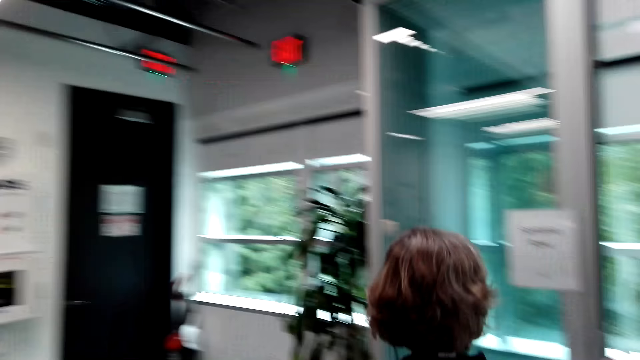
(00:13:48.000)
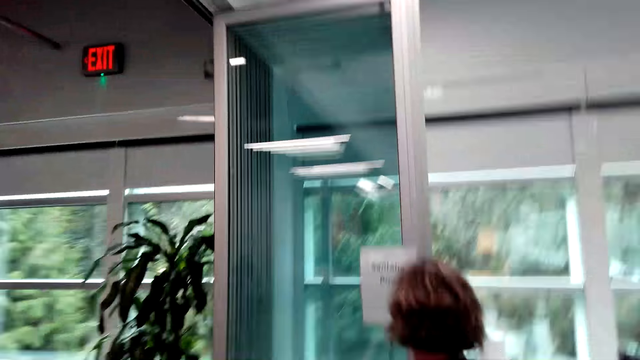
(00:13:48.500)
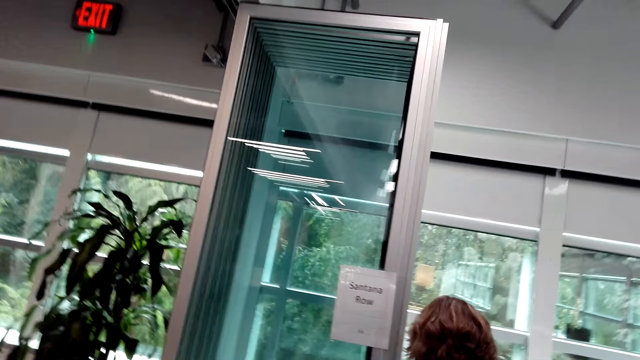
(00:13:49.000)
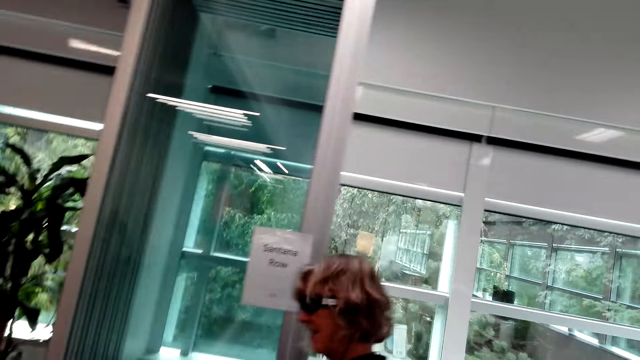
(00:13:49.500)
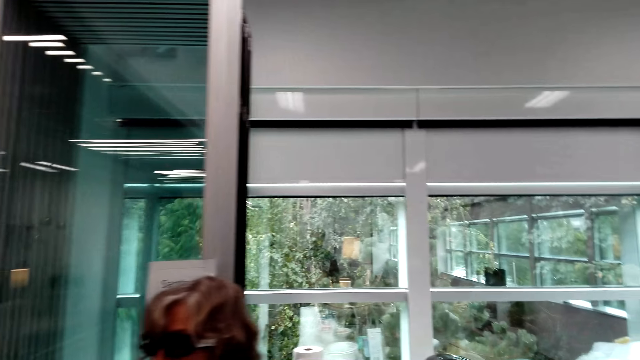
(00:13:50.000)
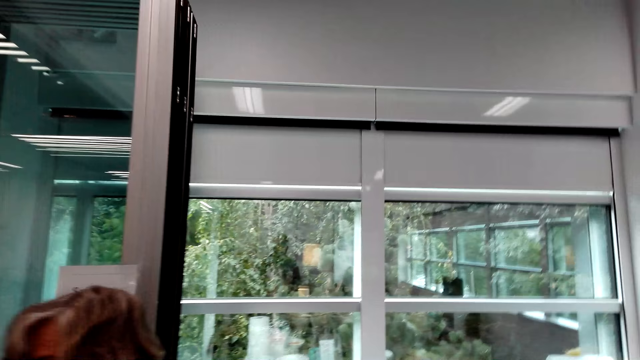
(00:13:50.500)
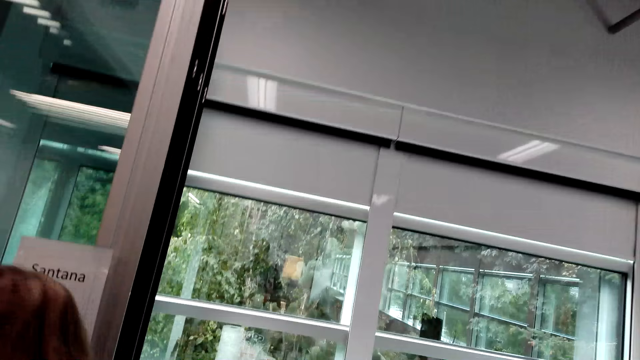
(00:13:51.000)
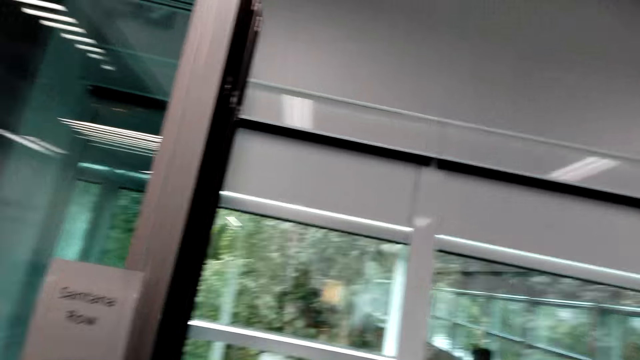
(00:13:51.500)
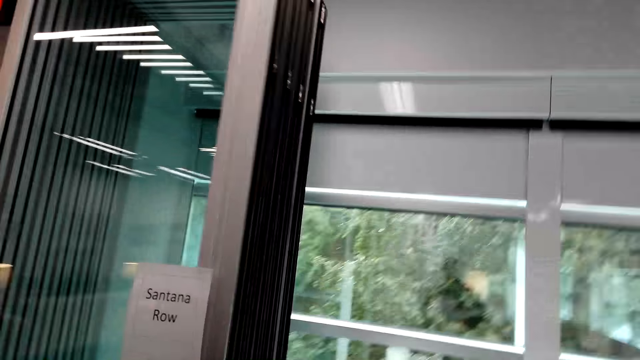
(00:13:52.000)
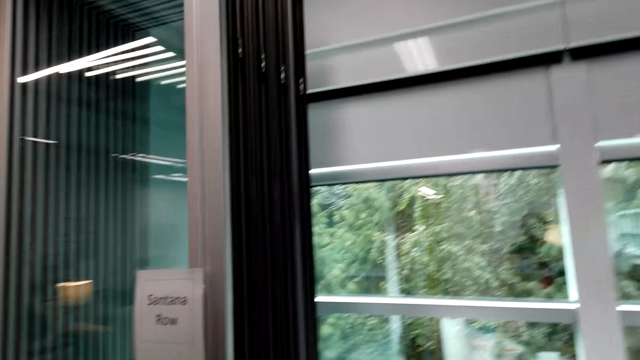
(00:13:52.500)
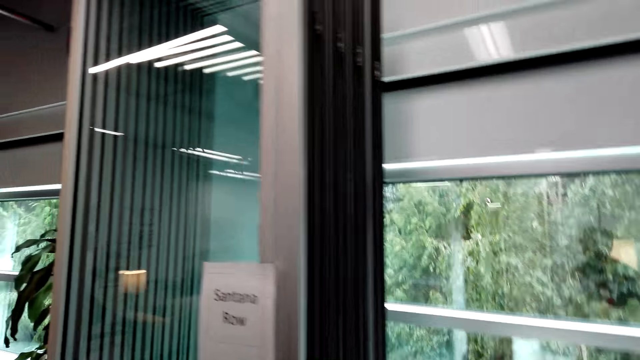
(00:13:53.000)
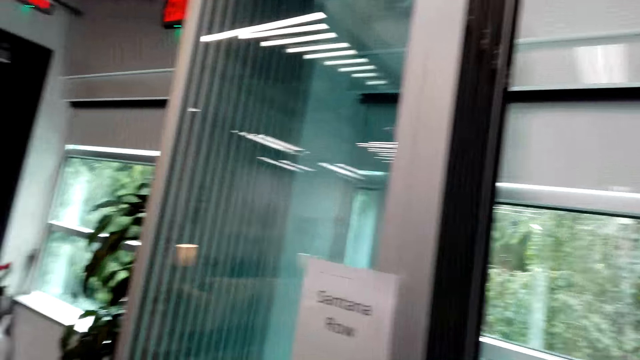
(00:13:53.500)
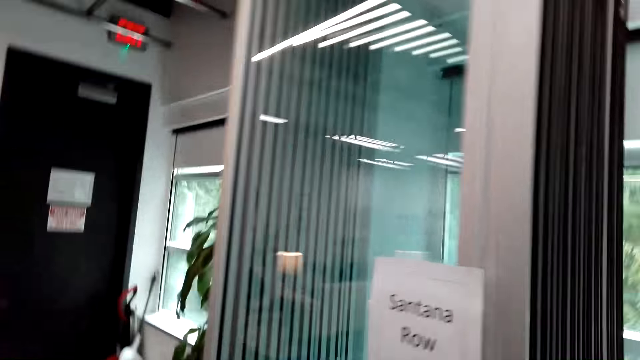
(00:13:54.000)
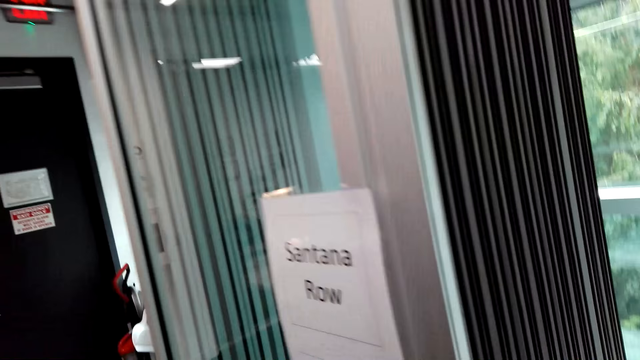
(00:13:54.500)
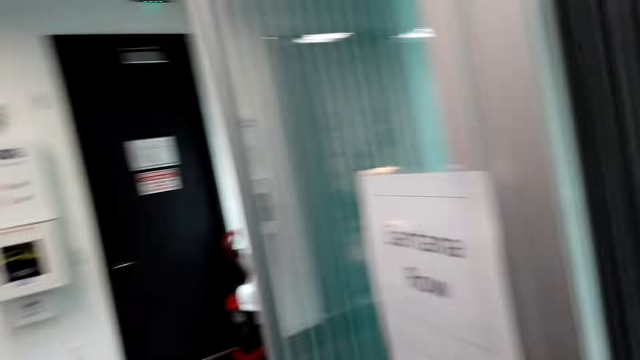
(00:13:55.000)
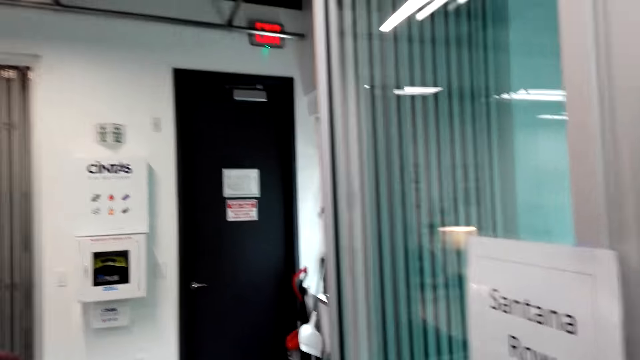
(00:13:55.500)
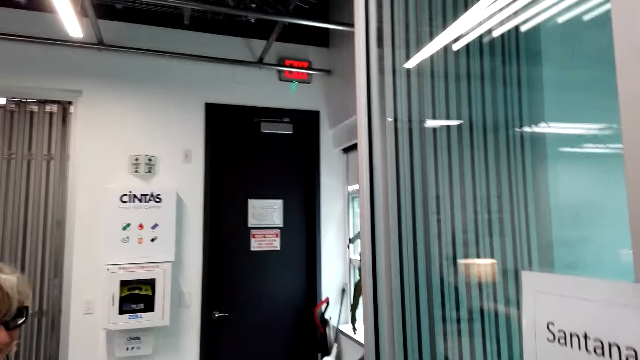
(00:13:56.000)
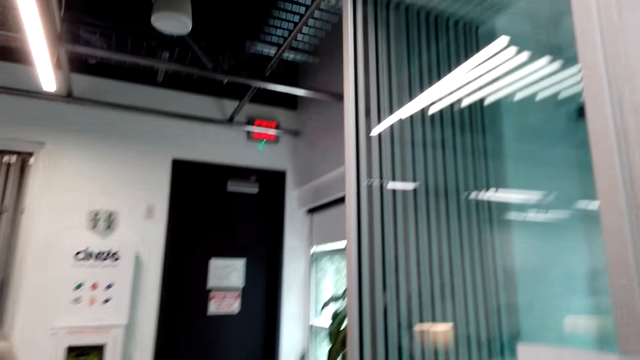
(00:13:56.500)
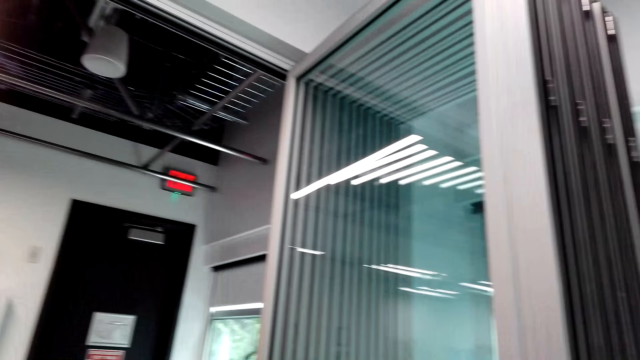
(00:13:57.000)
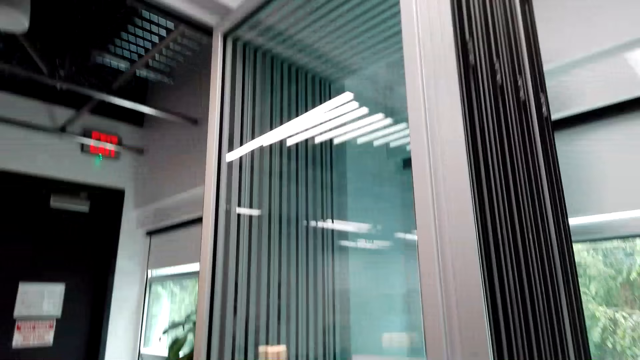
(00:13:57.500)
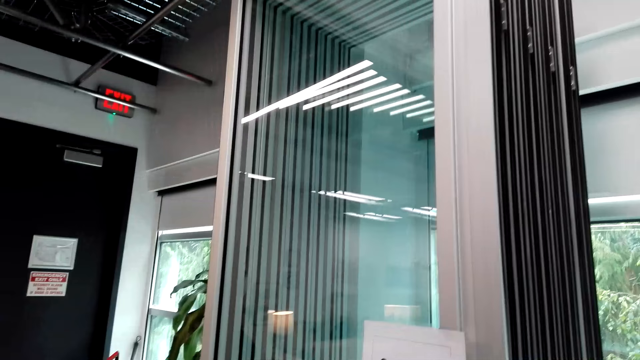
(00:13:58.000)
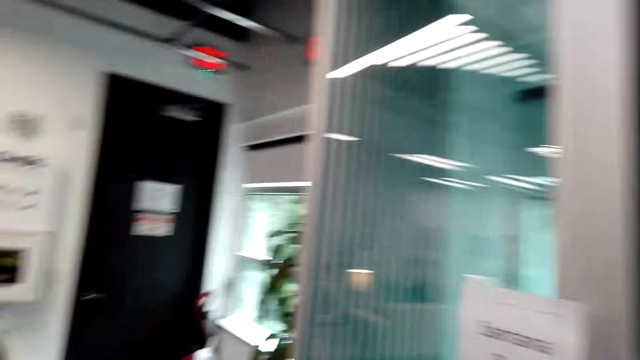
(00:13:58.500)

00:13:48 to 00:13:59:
The woman talks to the camera wearer. The camera wearer looks around the room. They talk to the woman. They look around the room.

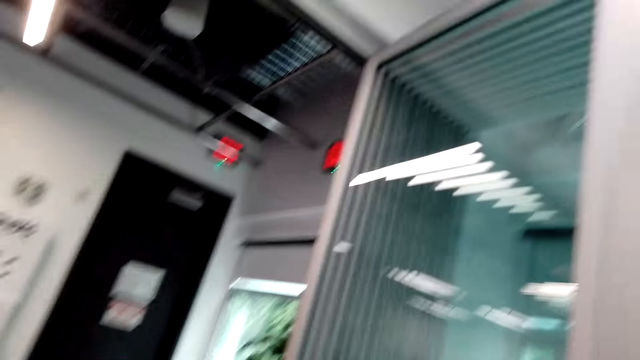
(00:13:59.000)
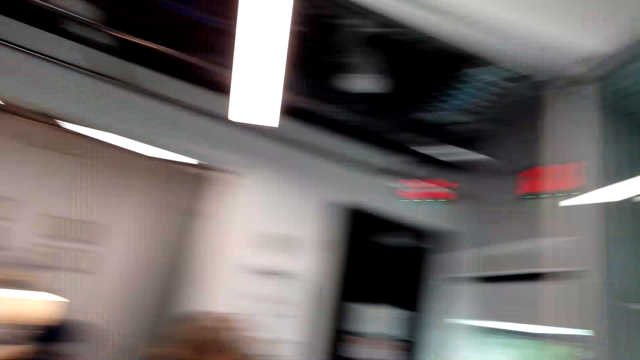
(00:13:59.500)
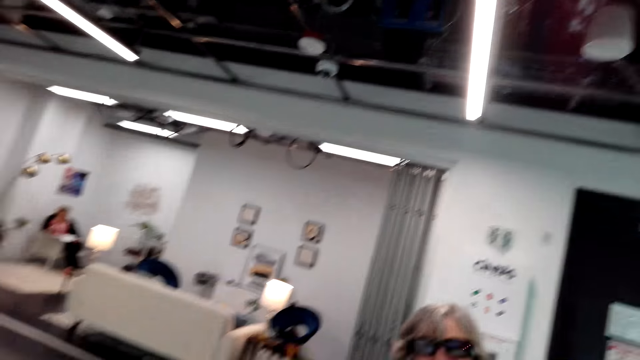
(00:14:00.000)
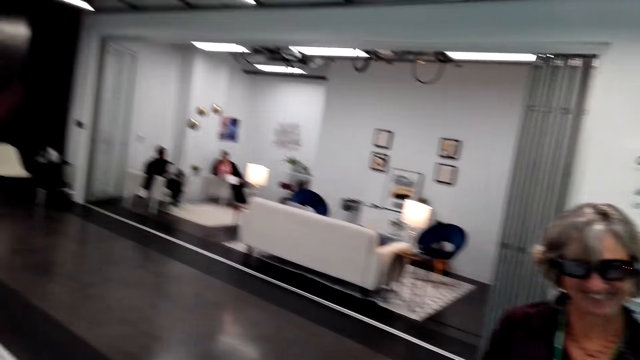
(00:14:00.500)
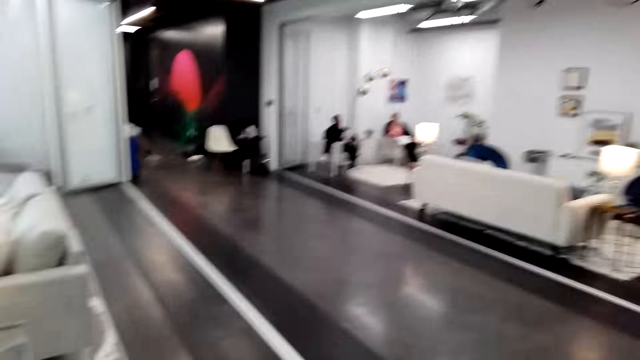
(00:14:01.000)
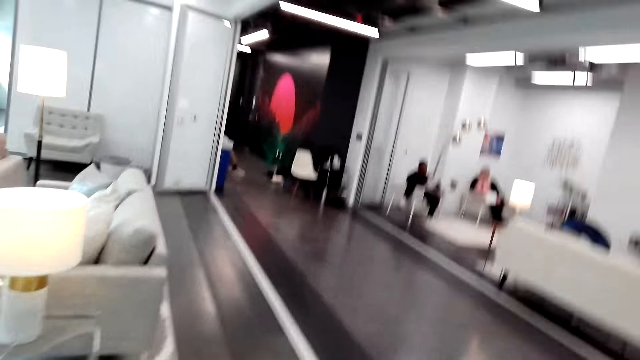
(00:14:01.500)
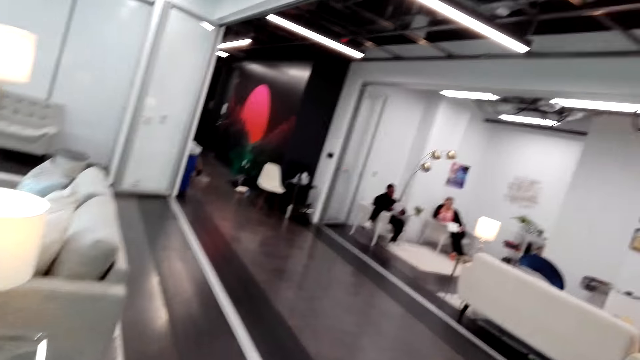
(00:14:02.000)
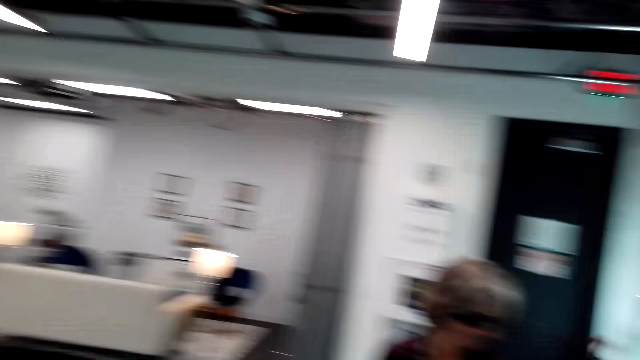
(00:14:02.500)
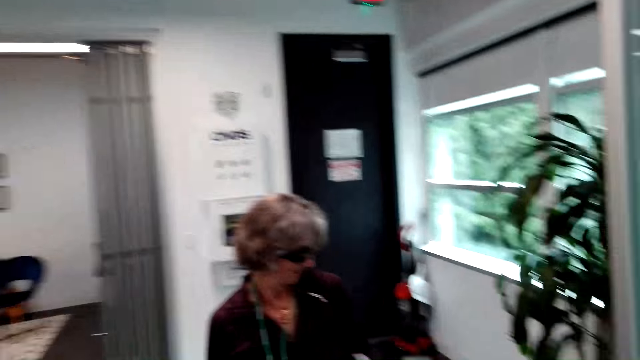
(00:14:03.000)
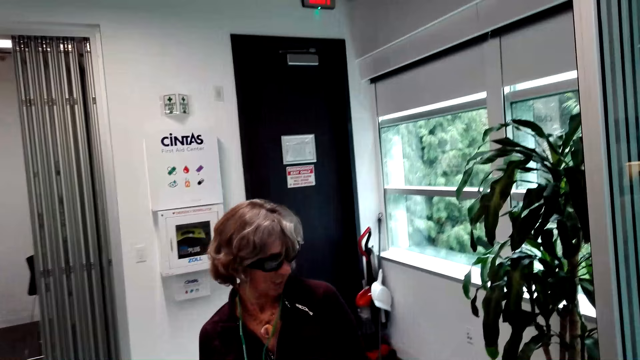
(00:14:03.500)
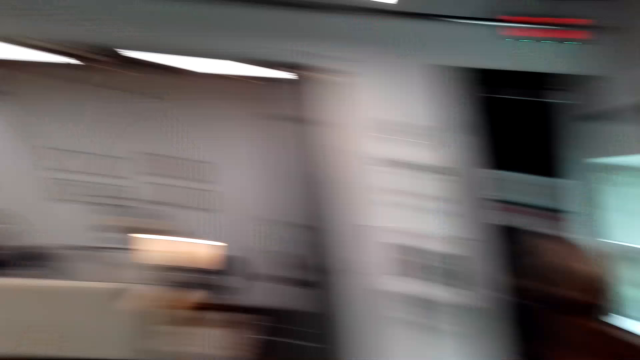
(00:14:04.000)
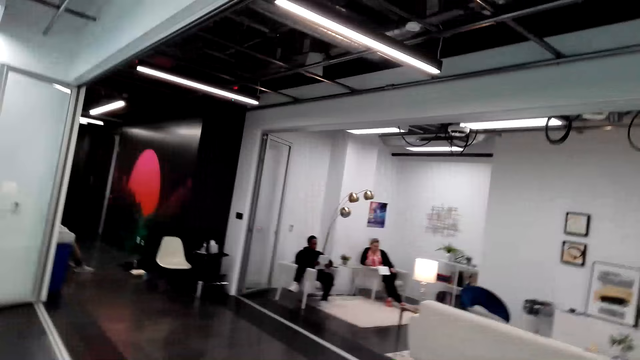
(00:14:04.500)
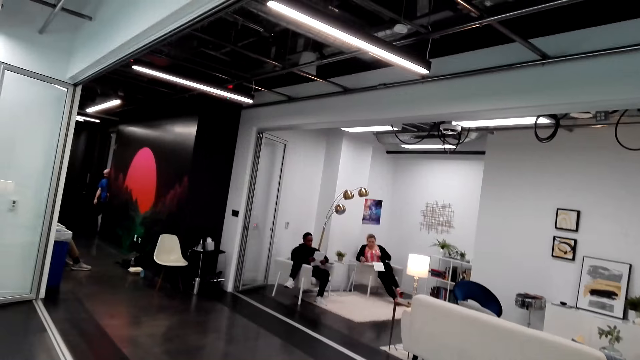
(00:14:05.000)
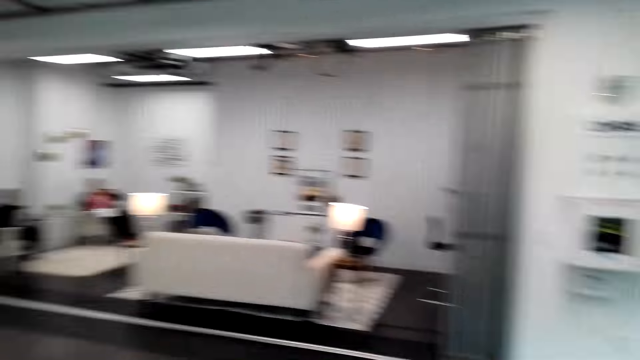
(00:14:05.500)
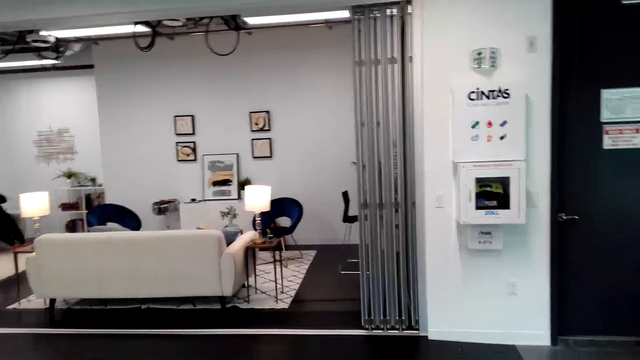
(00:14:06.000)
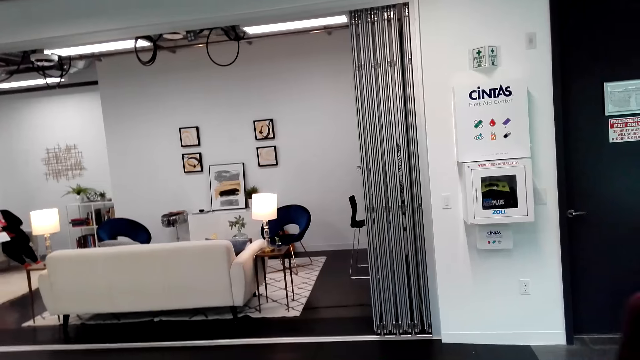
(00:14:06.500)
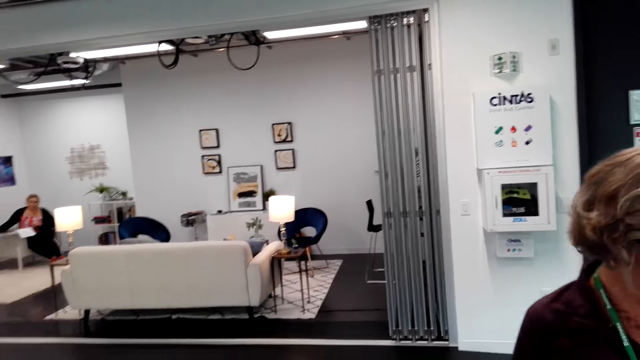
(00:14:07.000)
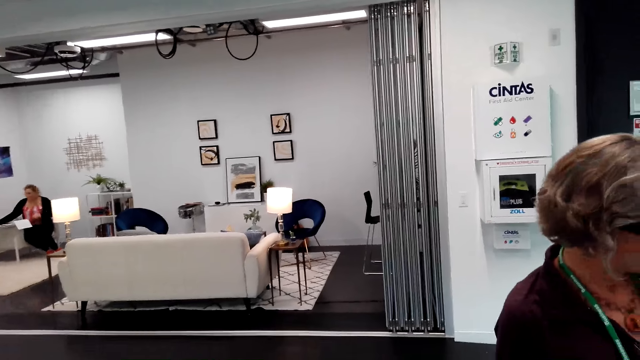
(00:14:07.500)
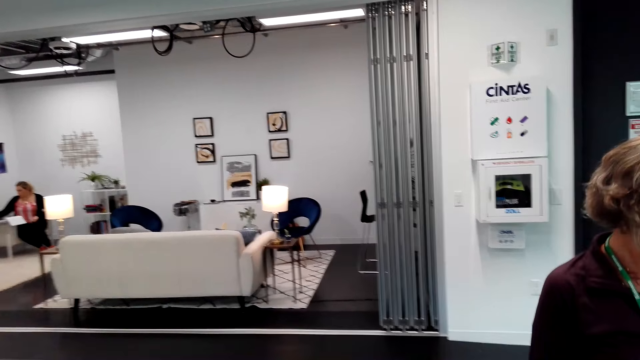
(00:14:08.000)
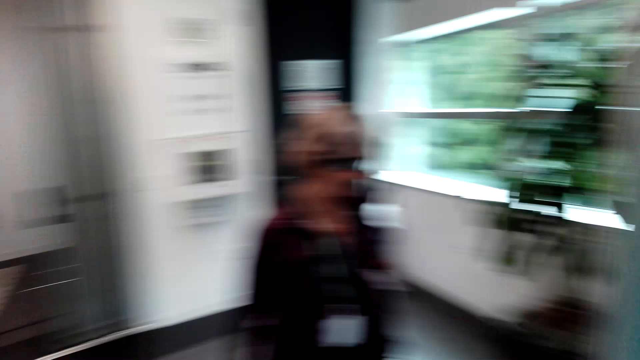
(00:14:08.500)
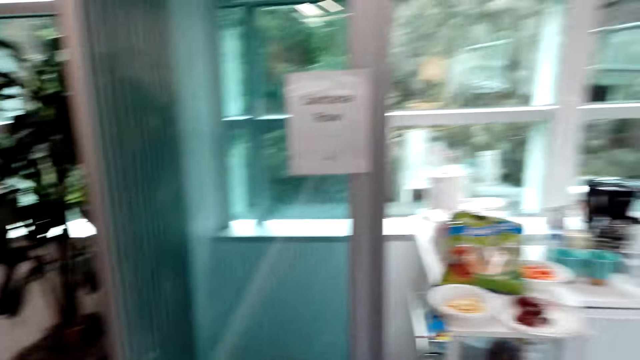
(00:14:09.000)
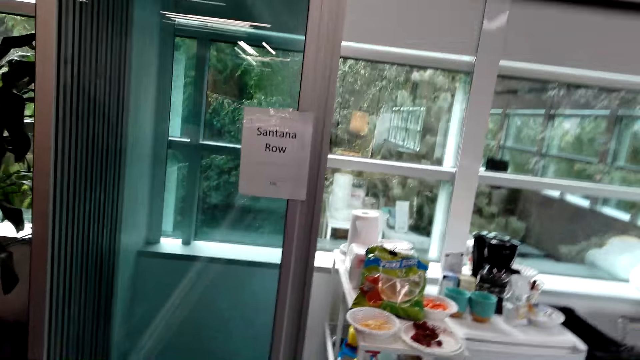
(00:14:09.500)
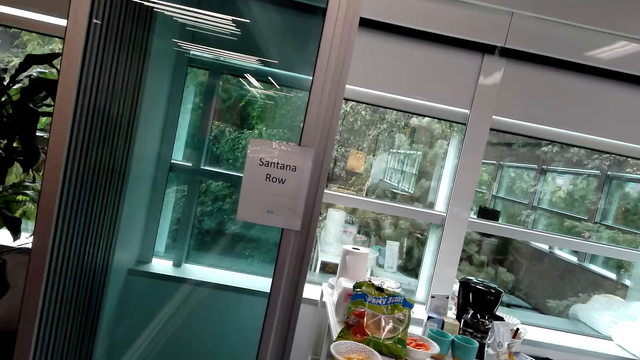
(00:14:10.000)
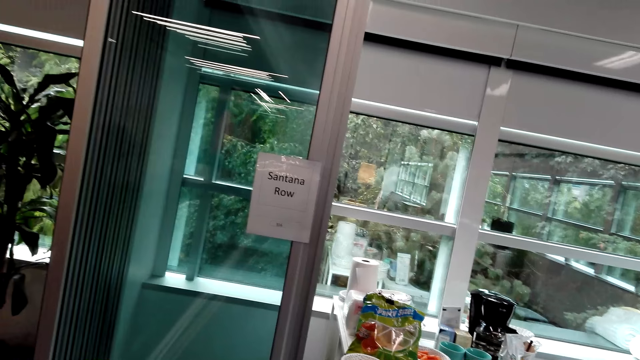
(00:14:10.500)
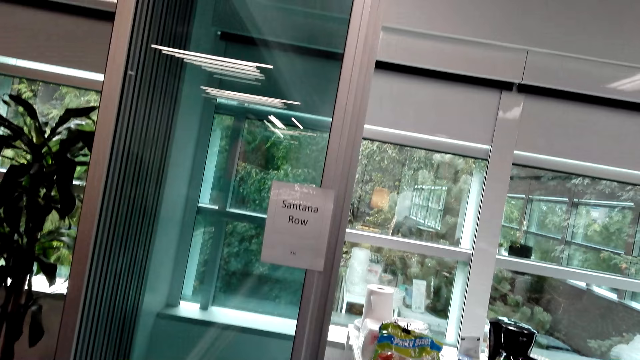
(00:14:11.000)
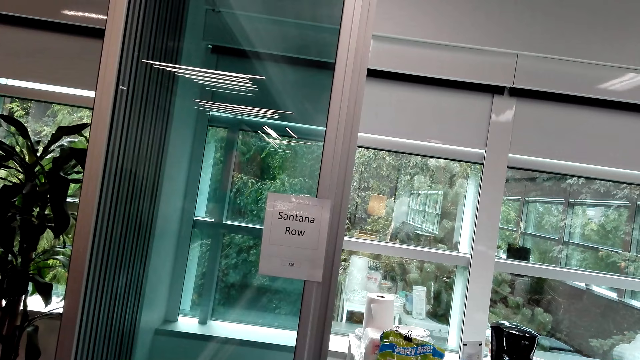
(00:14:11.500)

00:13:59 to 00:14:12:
A man and a lady sit in a showroom.
